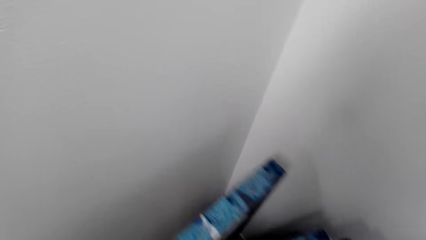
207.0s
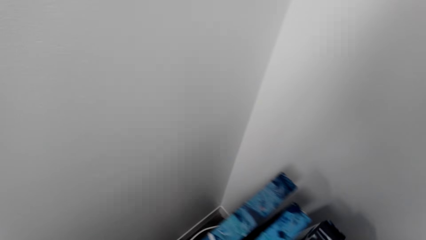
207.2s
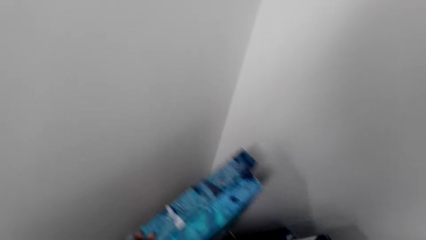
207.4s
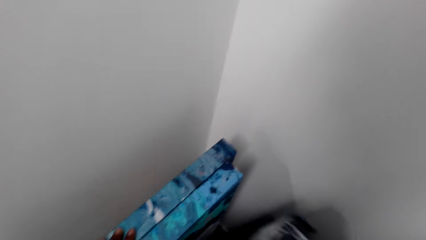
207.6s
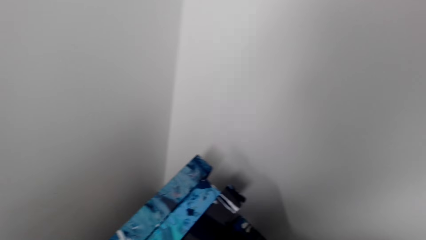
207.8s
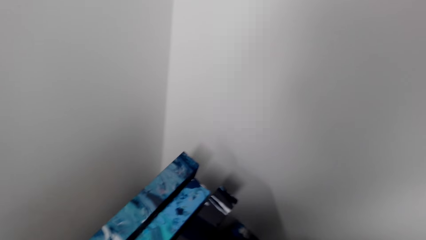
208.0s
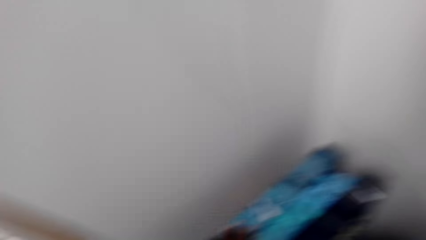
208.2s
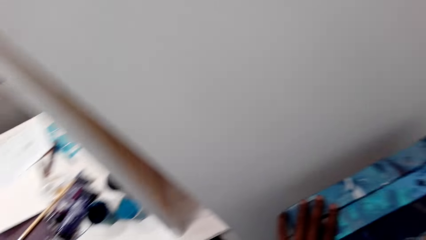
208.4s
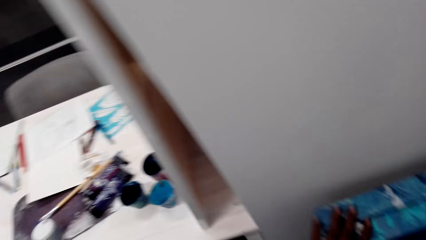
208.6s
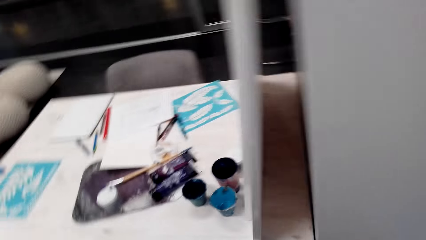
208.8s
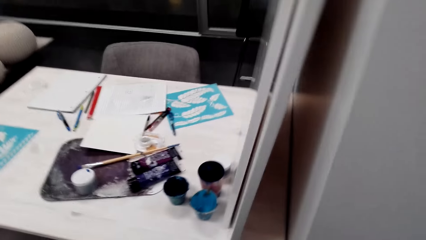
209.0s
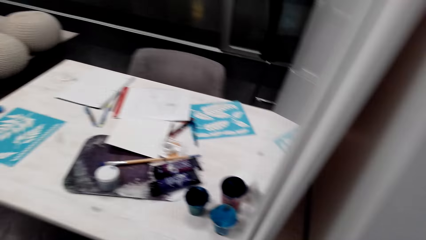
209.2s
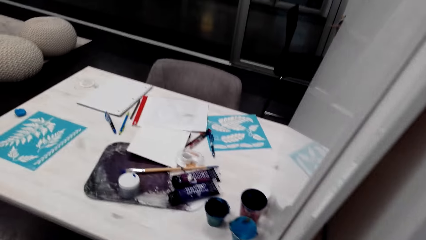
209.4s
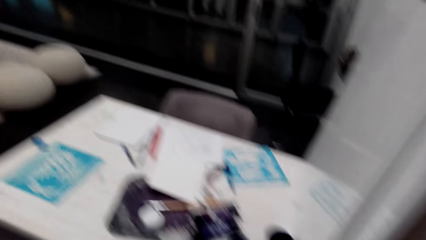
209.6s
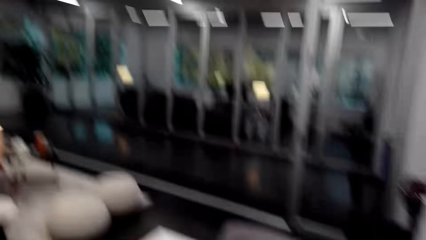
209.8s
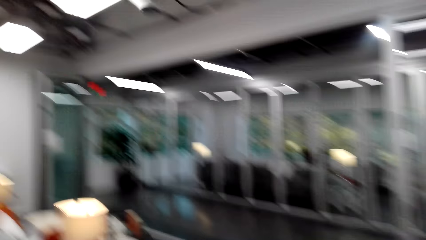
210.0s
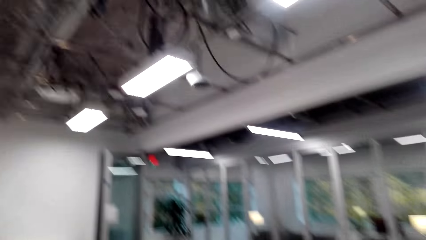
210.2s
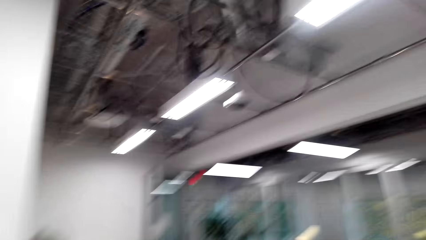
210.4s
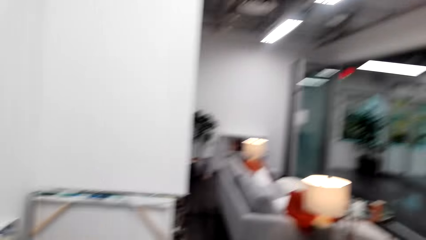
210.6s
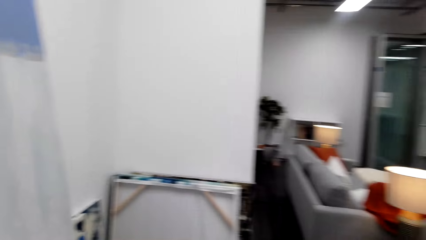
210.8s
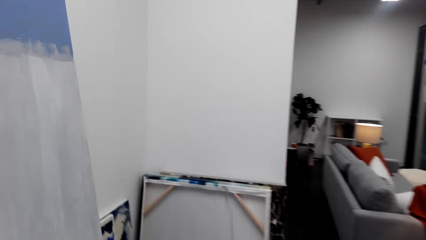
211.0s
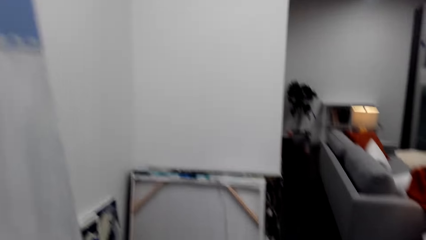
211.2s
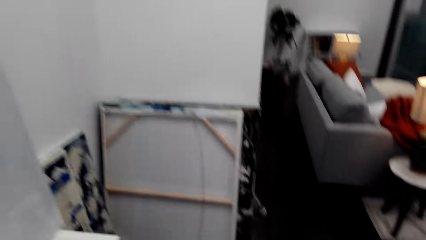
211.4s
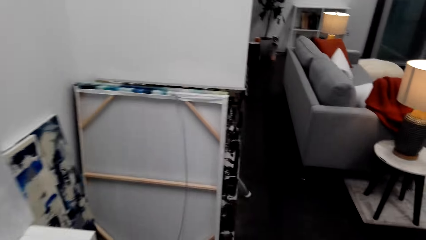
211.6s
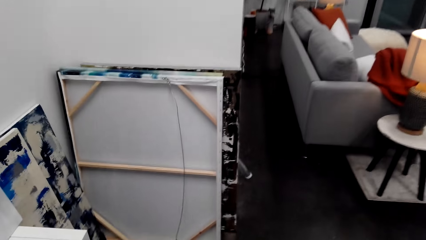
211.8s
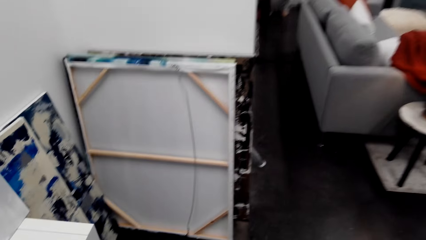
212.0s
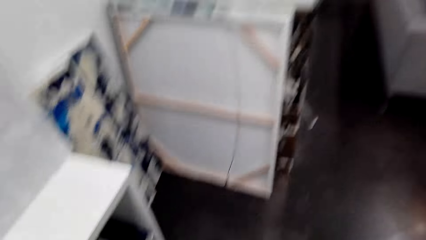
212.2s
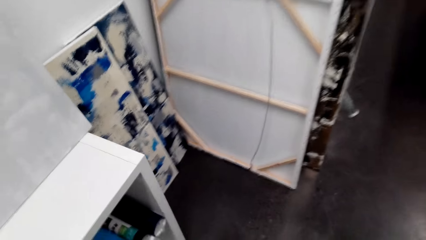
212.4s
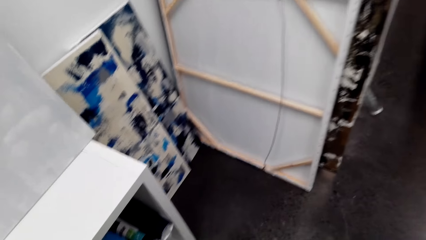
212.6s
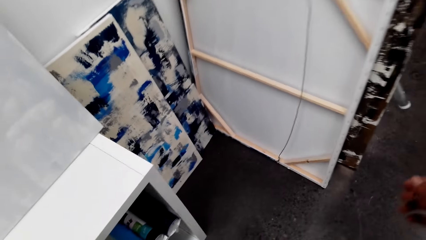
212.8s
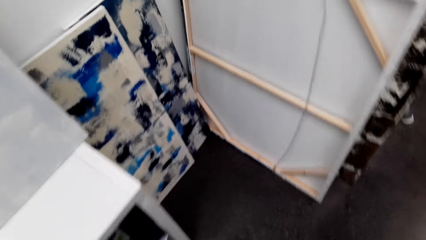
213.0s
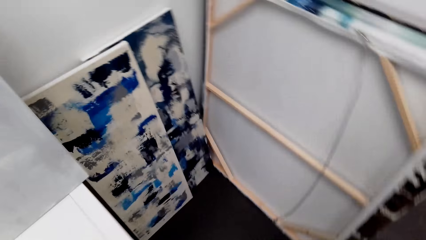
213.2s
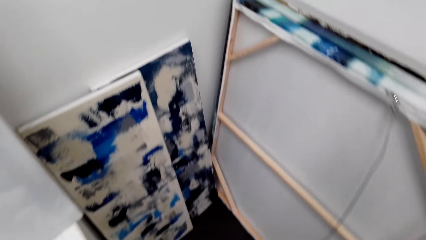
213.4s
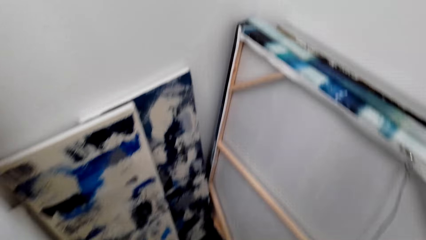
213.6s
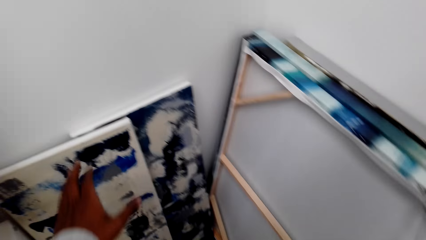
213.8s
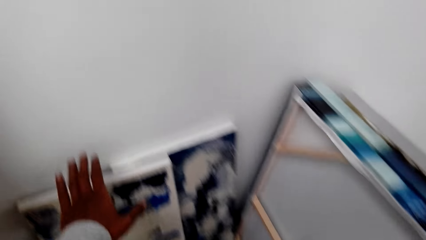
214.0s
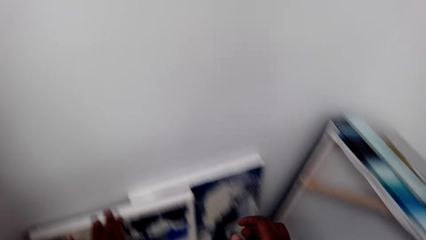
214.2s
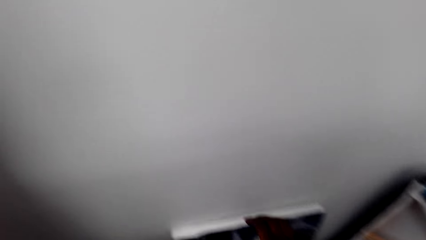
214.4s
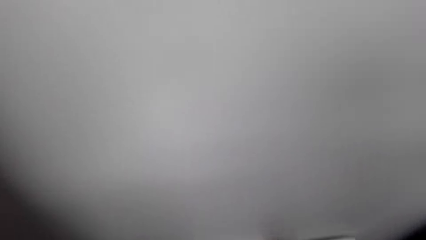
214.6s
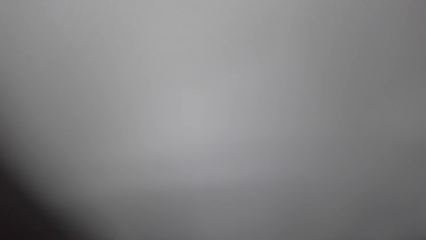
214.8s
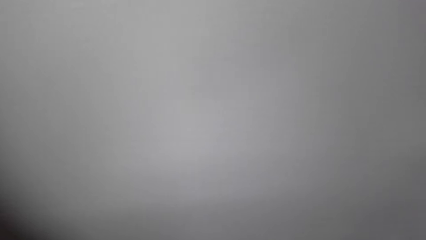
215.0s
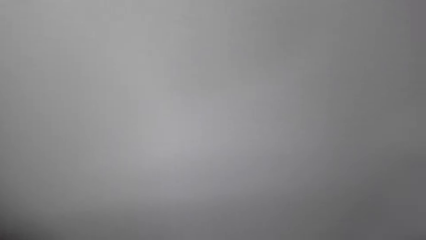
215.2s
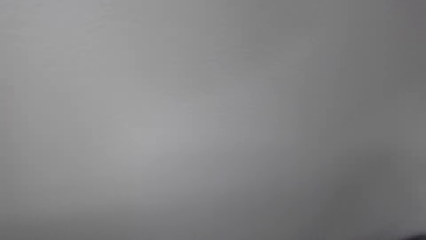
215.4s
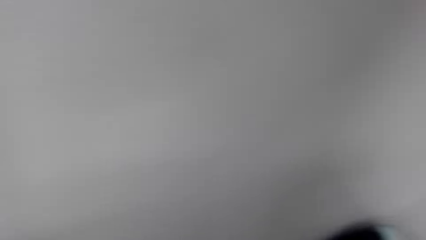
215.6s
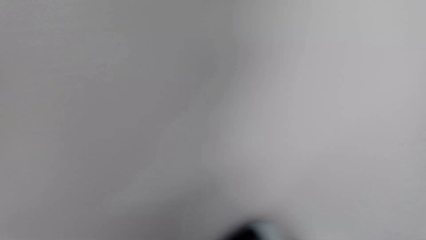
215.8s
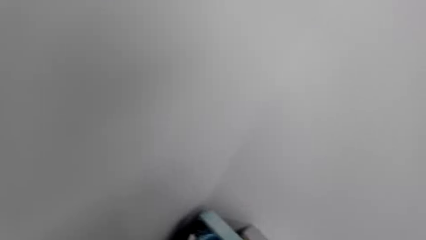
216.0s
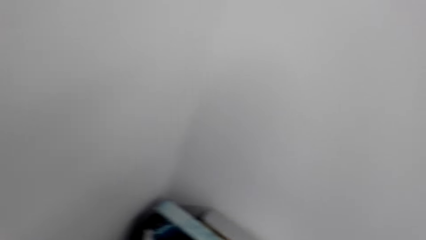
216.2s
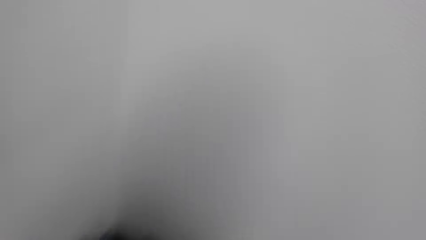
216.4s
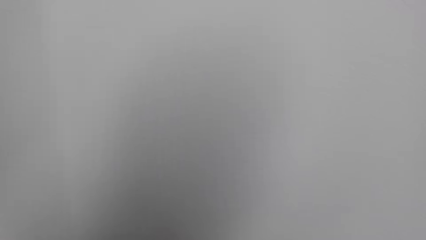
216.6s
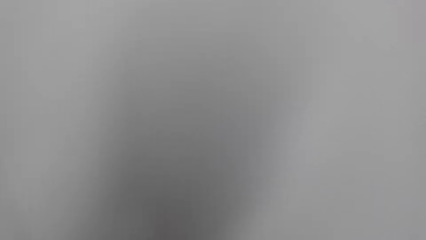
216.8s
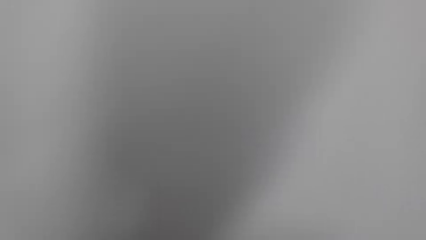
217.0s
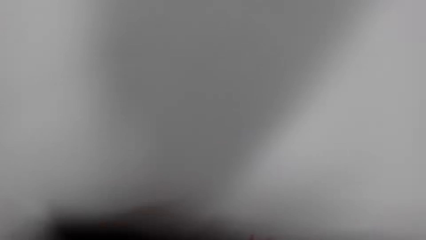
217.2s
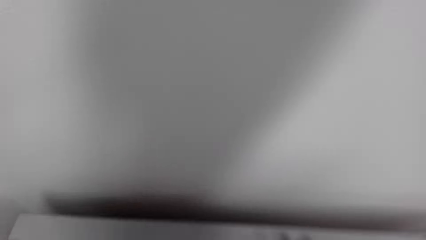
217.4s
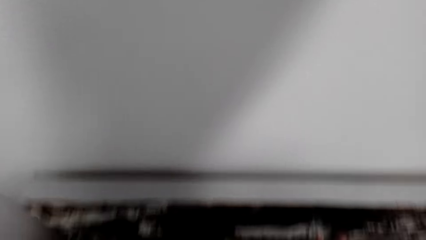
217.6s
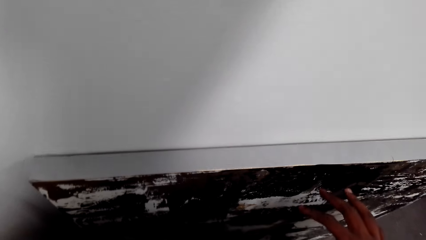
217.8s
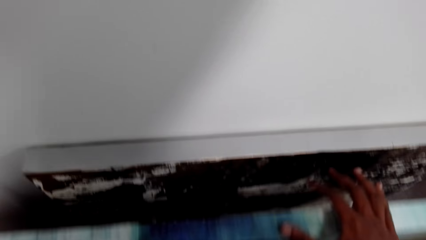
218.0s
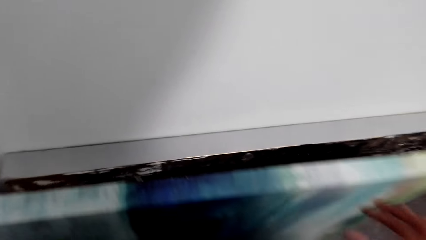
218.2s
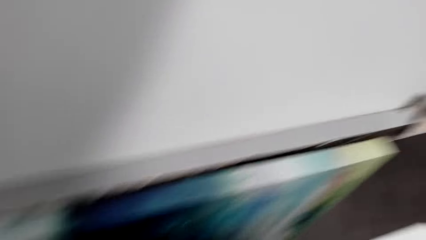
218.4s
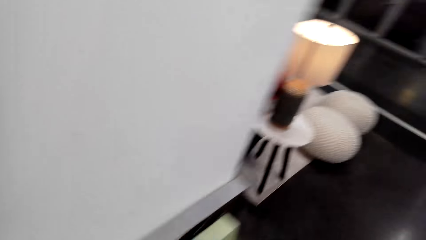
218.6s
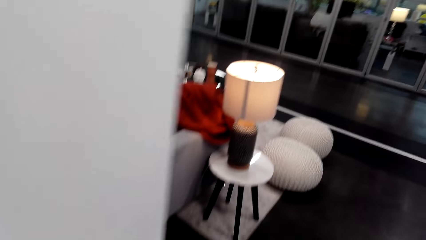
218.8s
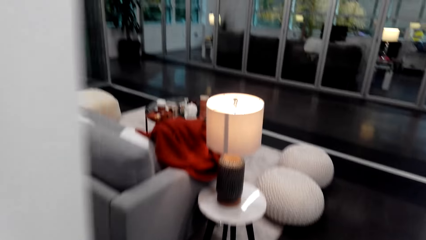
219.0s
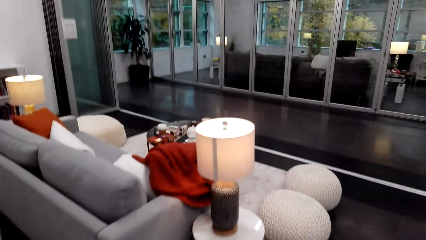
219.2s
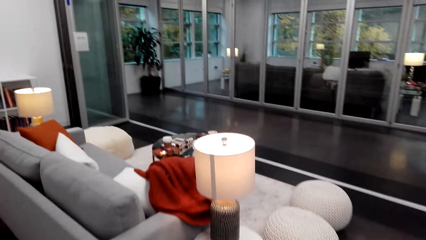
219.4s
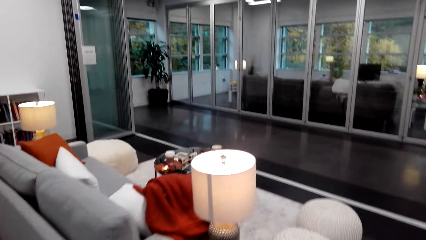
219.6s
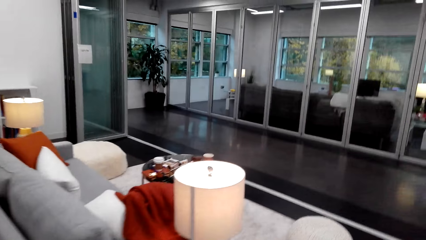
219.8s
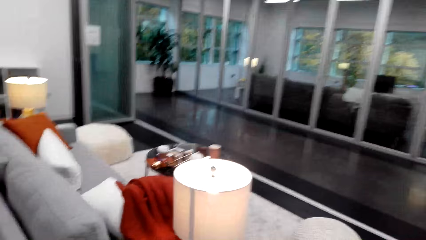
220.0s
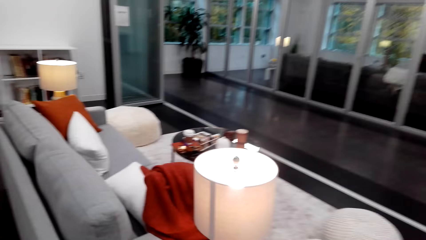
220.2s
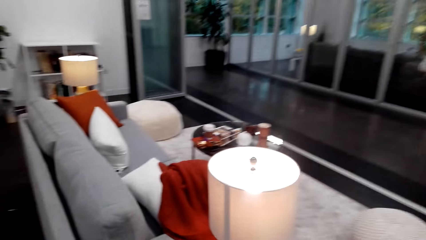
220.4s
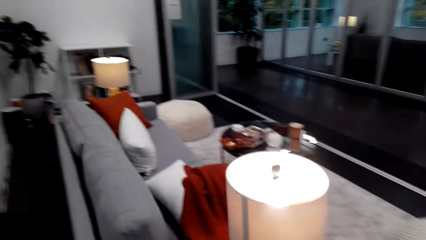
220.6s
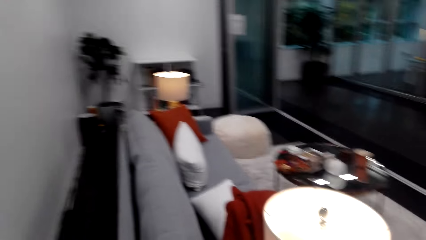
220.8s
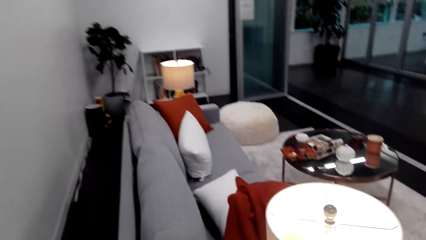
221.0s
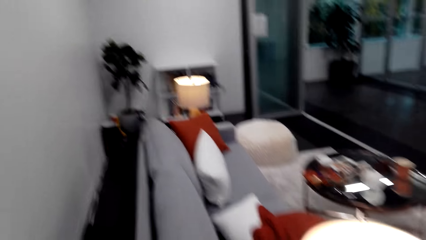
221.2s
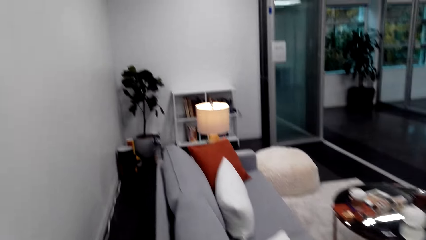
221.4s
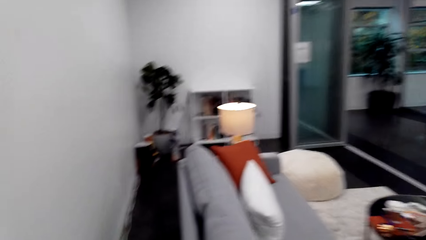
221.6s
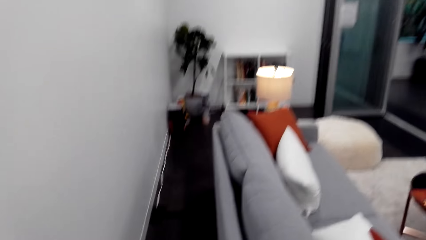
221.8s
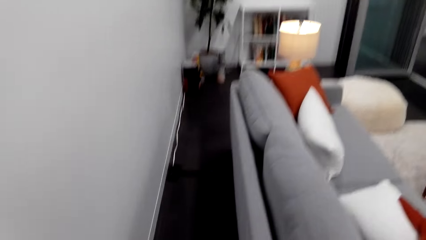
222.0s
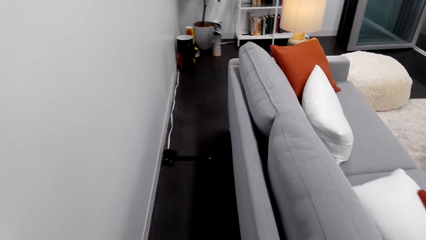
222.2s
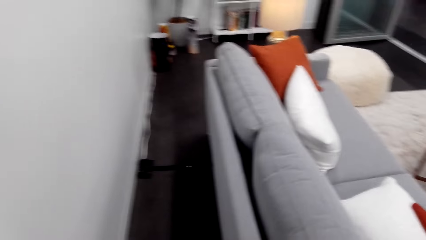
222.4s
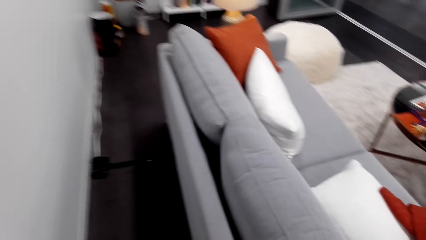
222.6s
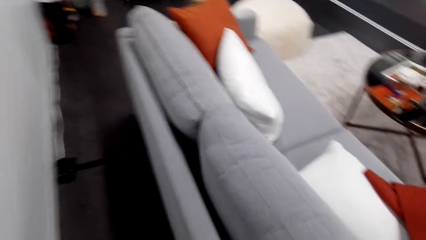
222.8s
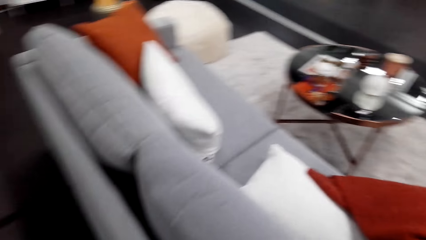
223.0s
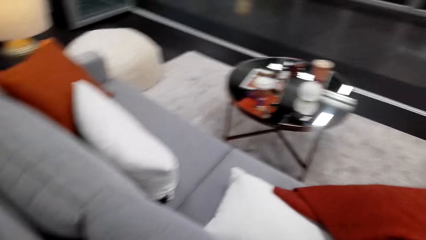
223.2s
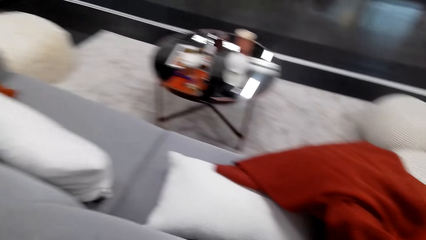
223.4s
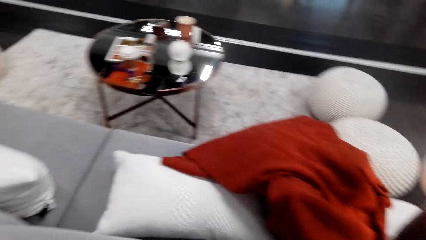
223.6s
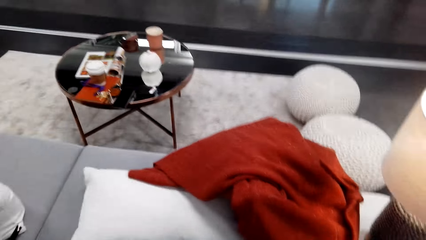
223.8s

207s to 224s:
The camera wearer looks around the office. They walk towards a board. They move the art pictures. They hold the board. They support the board on a wall. They walk around the office. They walk towards the wall.
